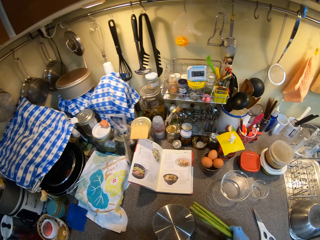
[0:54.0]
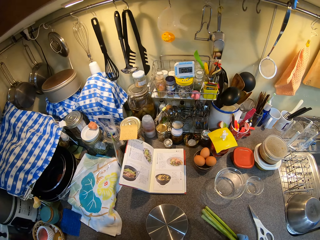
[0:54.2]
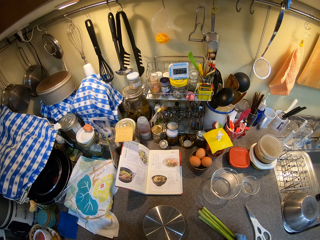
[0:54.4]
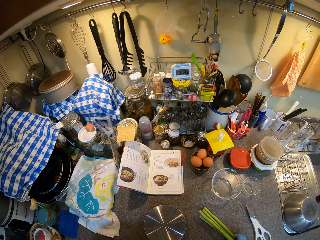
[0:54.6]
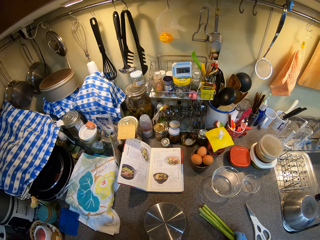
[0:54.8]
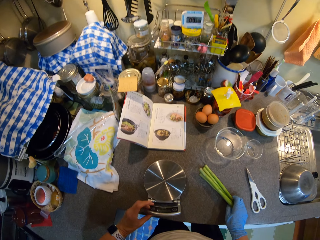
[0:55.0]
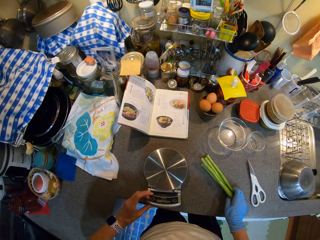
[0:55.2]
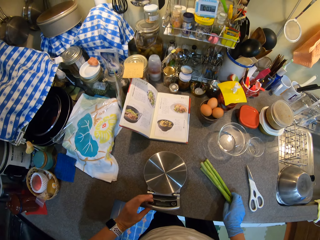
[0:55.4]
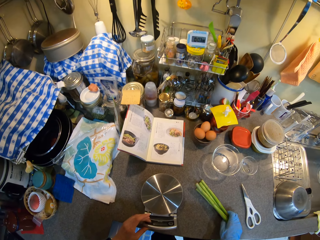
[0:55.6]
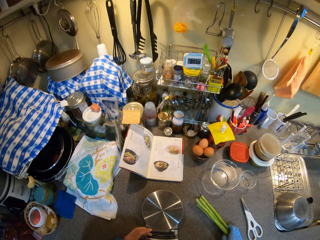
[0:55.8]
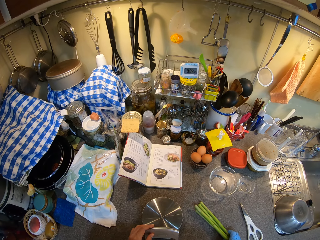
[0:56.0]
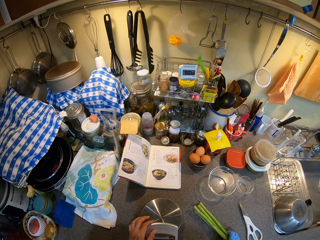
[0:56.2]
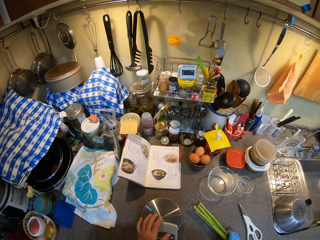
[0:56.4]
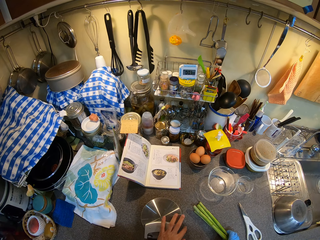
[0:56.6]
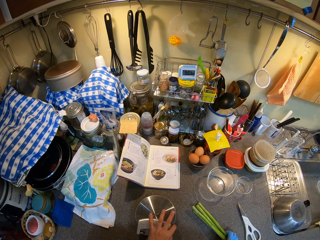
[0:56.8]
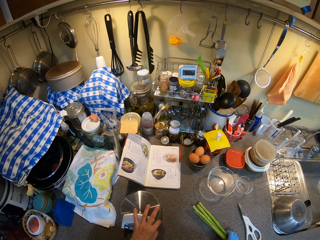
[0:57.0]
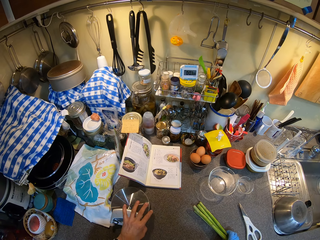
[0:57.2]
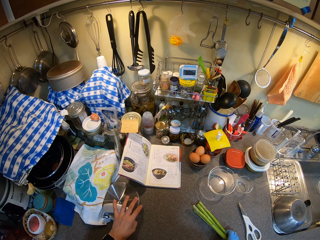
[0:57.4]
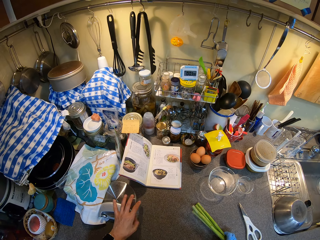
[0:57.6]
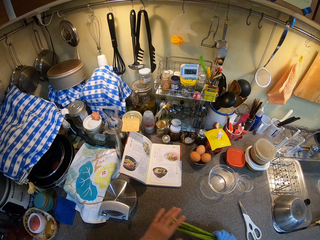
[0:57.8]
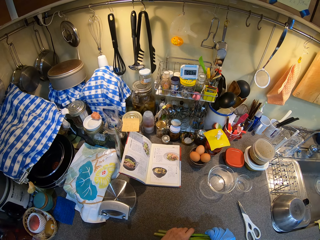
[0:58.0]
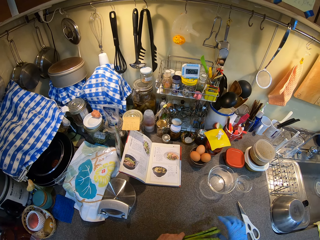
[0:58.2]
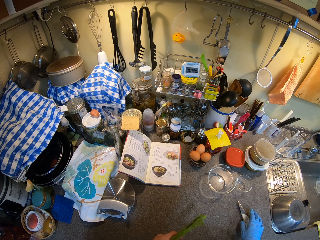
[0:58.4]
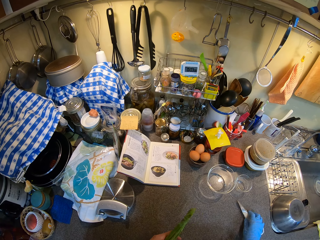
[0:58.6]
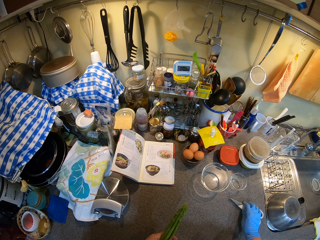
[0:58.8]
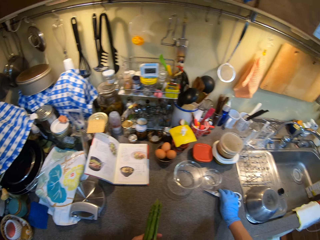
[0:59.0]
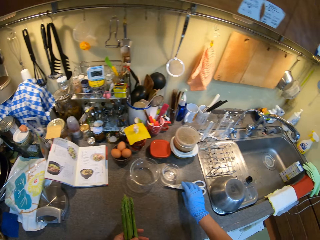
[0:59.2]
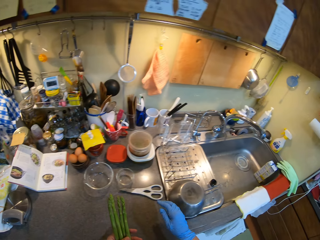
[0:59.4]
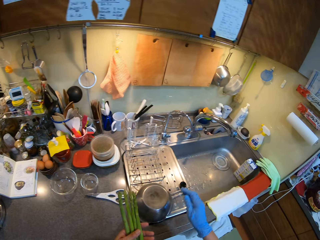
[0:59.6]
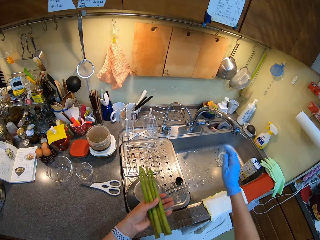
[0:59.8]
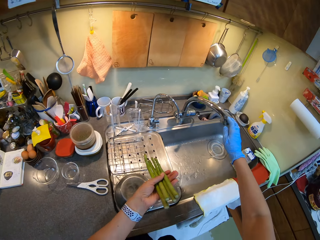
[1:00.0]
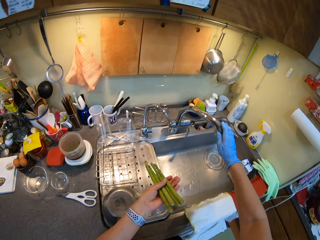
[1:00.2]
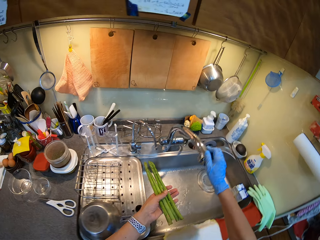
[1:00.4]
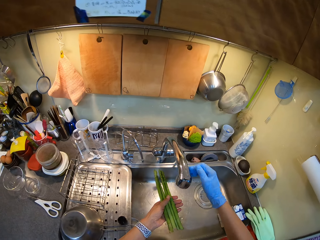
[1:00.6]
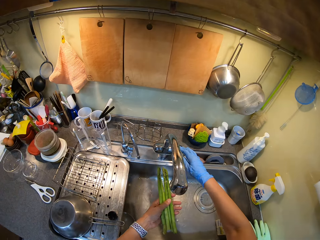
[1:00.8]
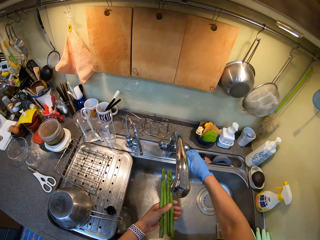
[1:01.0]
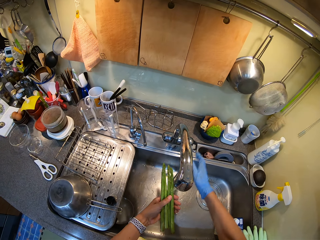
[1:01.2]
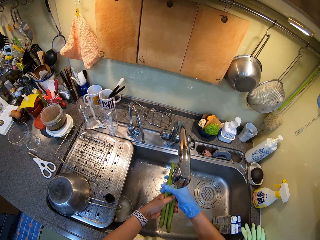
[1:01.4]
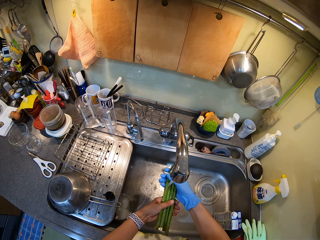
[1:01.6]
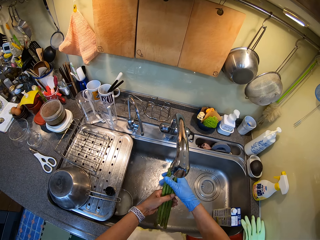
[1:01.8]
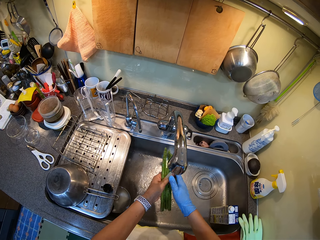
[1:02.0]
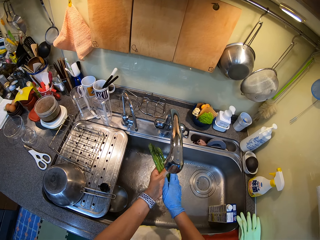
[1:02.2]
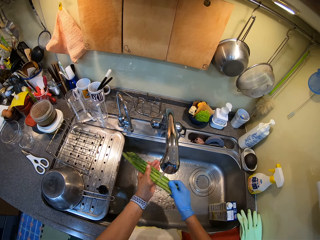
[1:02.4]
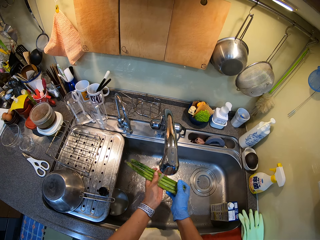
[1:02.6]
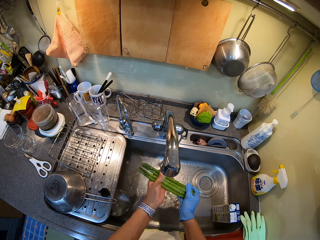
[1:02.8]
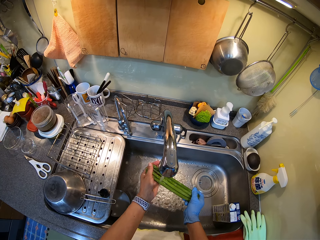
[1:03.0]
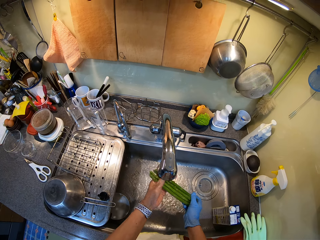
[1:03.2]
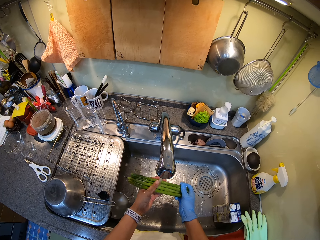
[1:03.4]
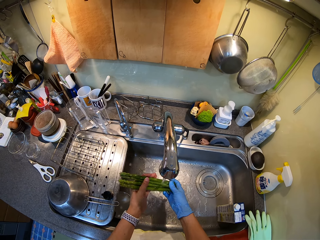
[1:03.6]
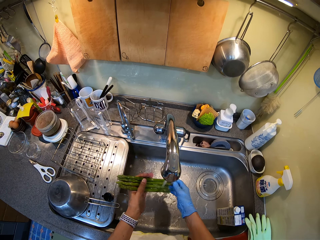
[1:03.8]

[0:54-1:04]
The camera wearer takes the asparagus from the kitchen scale. They move the asparagus on the counter top. They touch the scissors. They wash the asparagus.

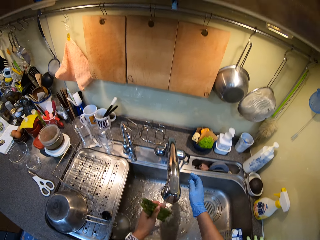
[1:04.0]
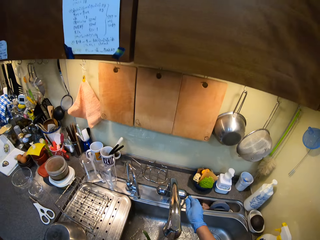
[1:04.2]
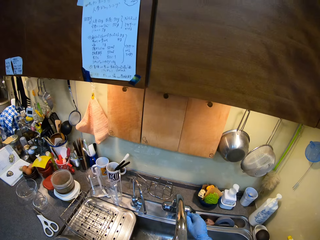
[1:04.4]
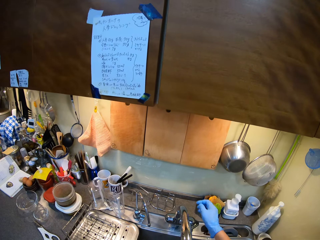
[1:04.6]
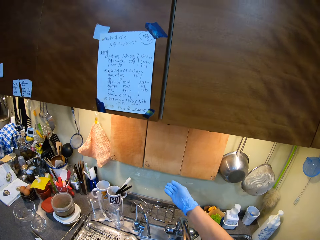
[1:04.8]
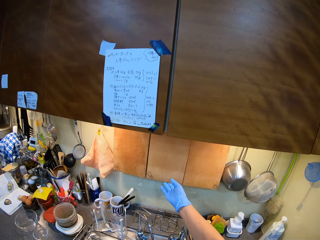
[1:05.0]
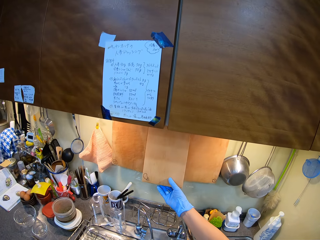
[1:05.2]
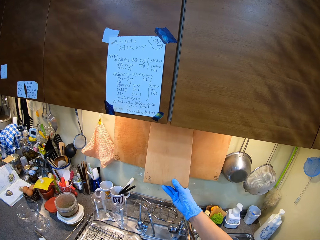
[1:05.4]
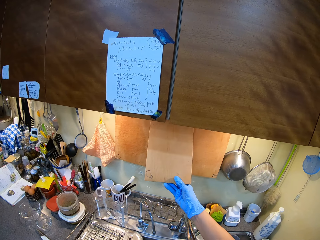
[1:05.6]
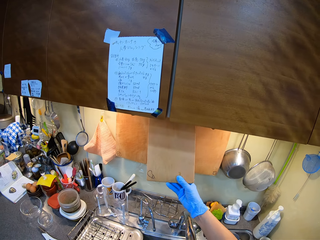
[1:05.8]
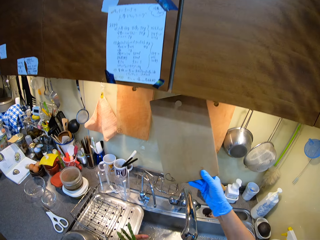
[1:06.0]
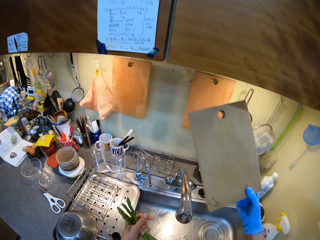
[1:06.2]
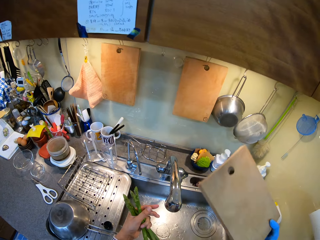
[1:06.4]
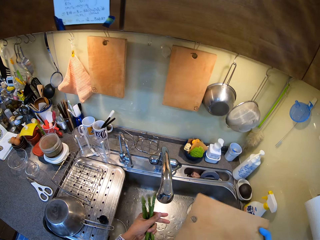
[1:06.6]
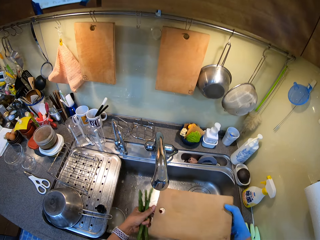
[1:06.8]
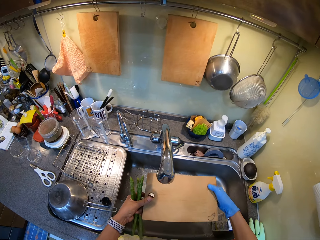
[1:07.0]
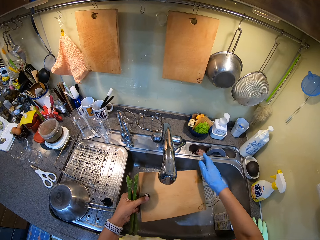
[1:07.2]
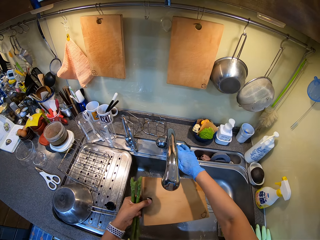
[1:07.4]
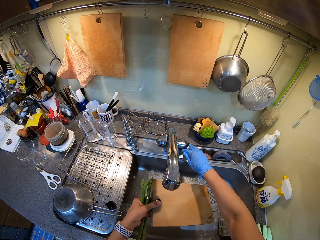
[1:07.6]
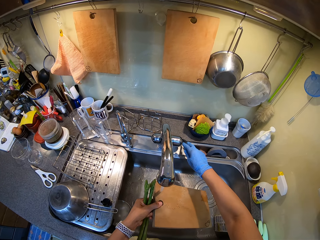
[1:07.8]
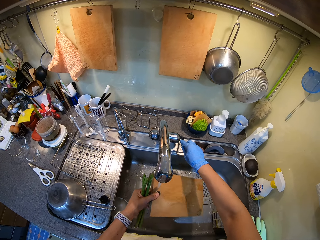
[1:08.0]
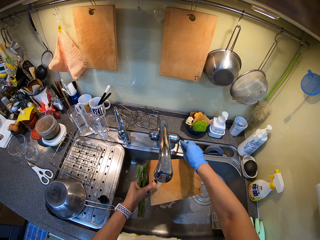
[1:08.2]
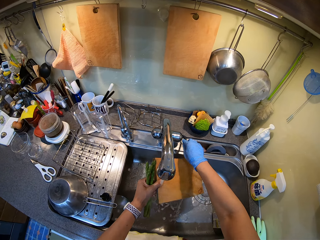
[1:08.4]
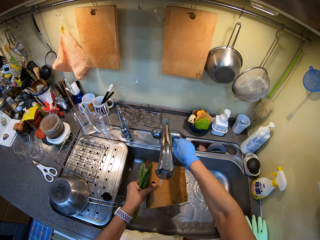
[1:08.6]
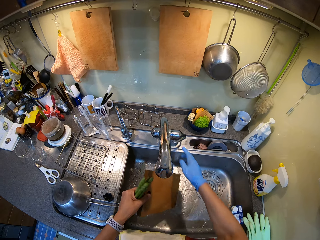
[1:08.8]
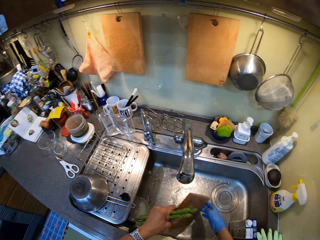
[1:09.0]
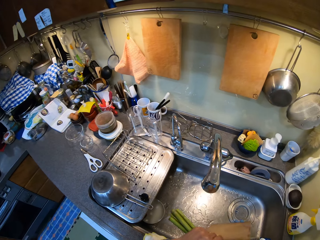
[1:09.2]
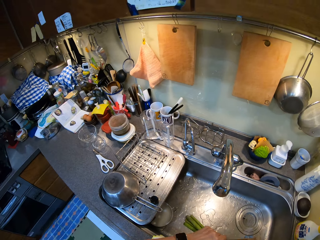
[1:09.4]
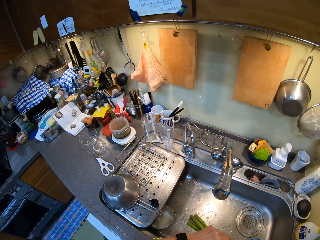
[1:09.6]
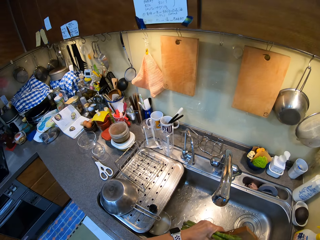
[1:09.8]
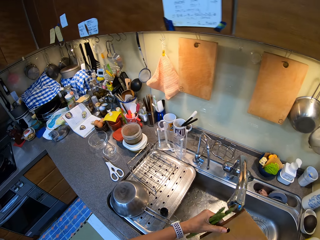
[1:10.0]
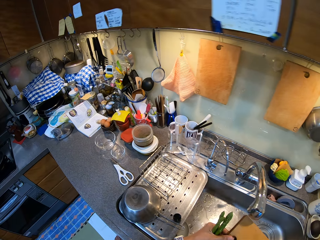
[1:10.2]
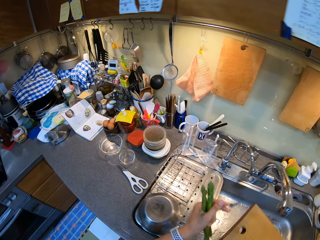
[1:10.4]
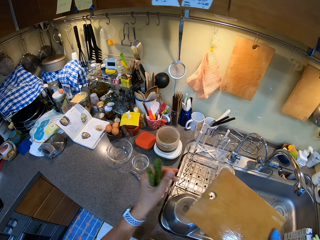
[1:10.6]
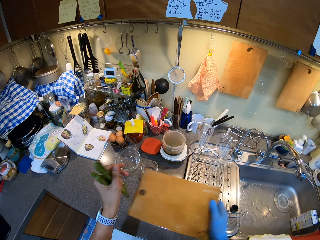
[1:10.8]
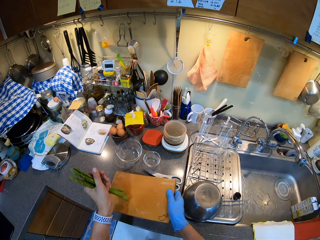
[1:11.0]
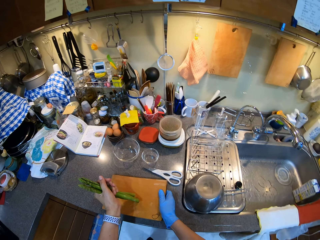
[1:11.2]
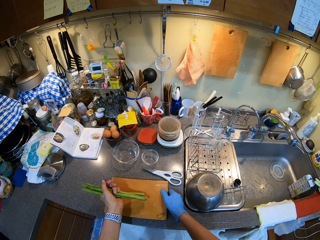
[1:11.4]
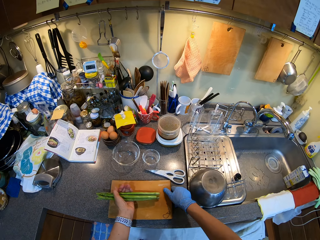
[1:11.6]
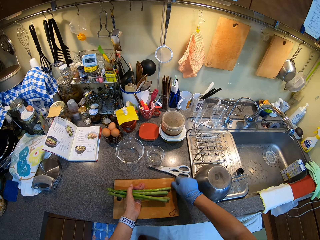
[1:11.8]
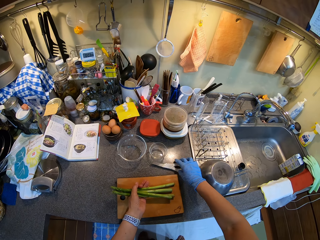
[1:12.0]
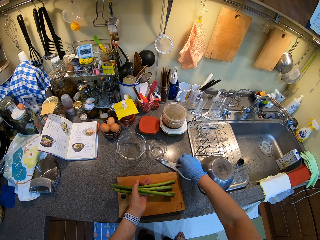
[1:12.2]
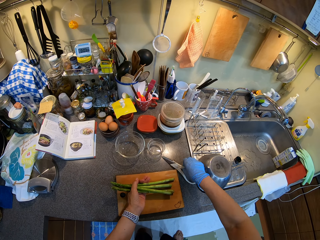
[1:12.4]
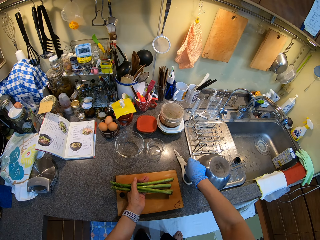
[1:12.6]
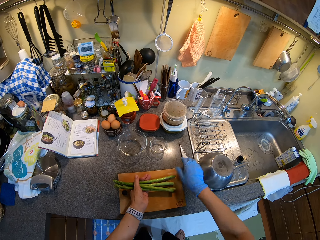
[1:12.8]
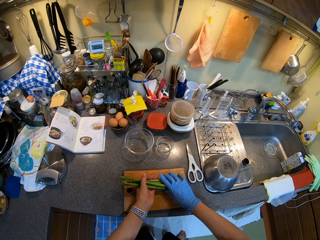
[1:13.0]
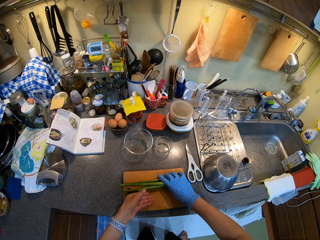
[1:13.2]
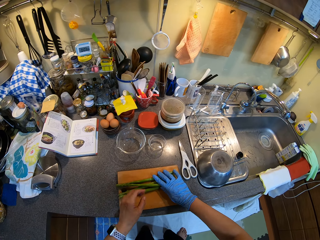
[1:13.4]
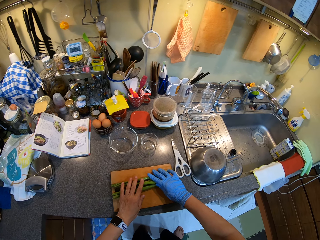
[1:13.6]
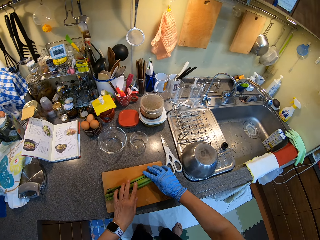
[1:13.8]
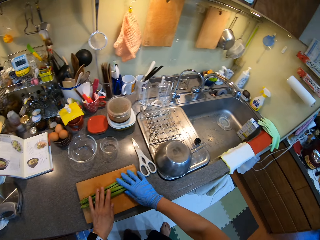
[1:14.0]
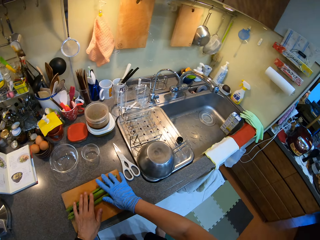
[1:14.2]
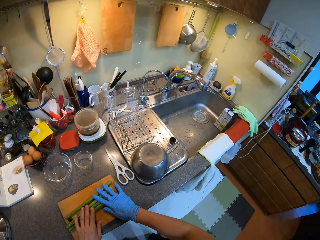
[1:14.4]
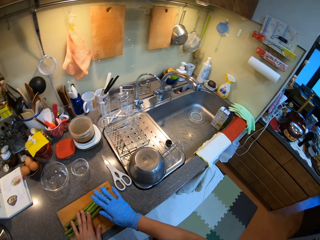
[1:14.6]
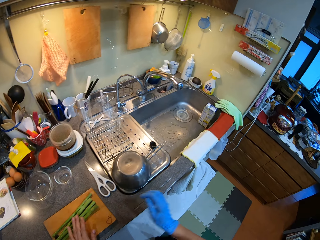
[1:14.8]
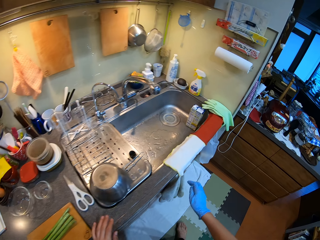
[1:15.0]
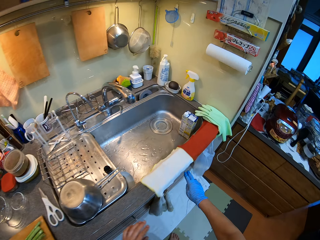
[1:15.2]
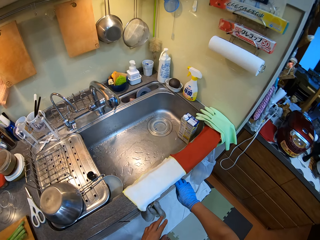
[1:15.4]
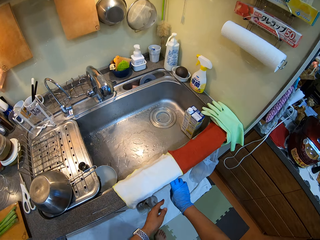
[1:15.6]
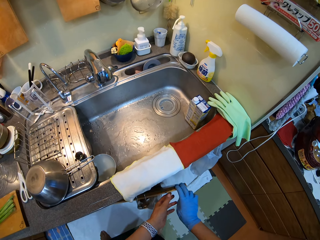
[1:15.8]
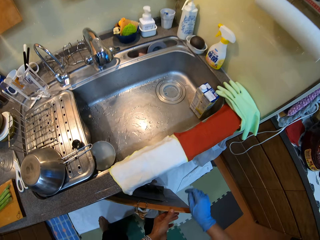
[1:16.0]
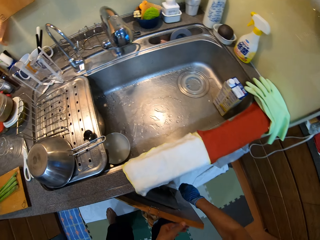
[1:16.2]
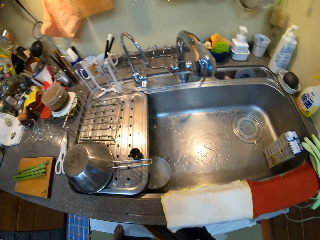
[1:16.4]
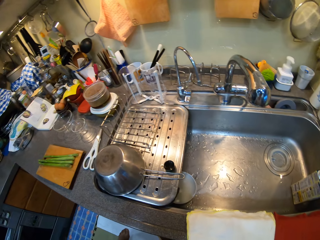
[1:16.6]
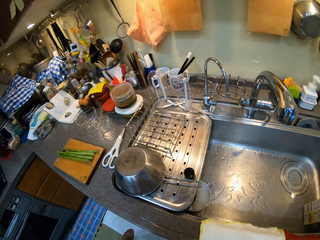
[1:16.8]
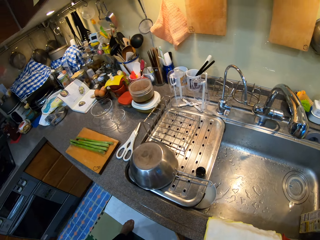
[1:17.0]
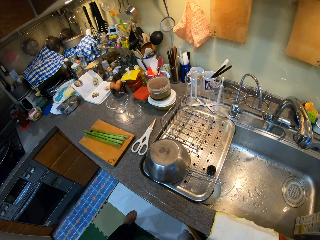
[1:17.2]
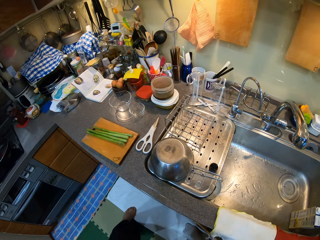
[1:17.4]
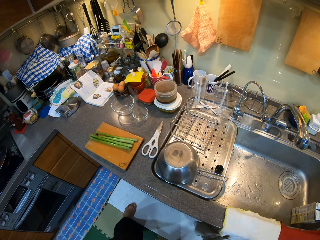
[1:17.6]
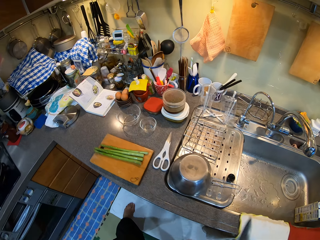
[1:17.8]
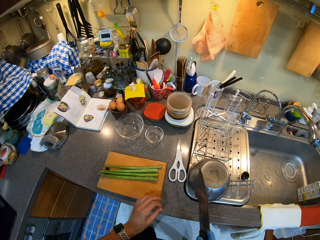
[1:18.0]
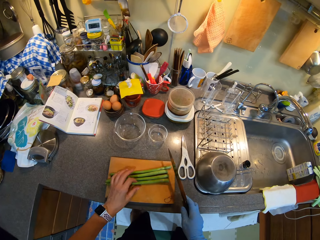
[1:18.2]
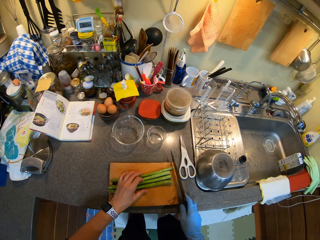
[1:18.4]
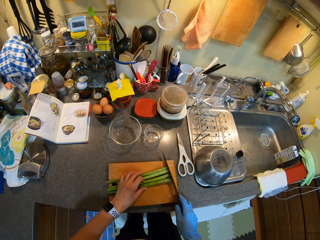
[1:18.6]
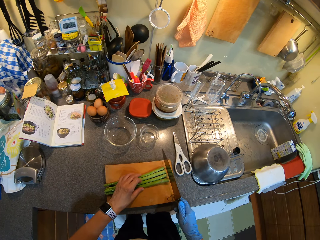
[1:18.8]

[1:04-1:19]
The camera wearer closes the tap. They pick up the chopping board. They wash the chopping board. They place the chopping board on the counter top. They touch the scissors. They place the asparagus on the chopping board. They open the cupboard and take a knife.
